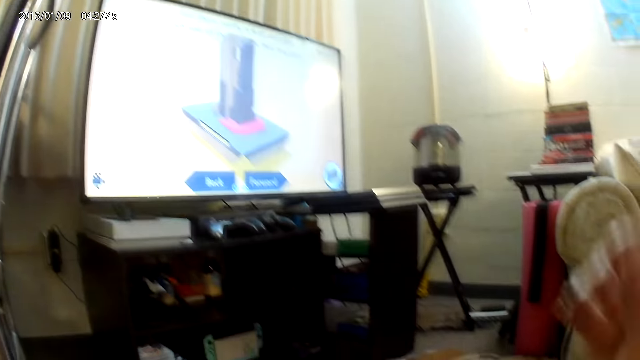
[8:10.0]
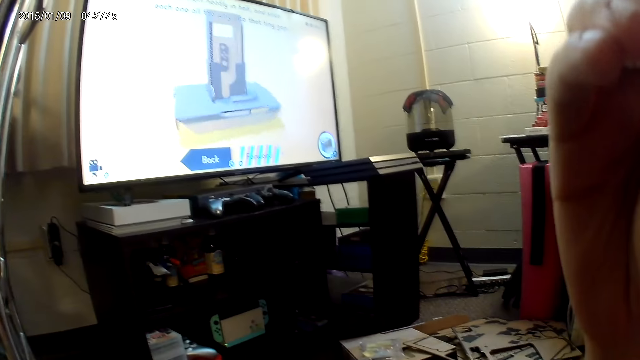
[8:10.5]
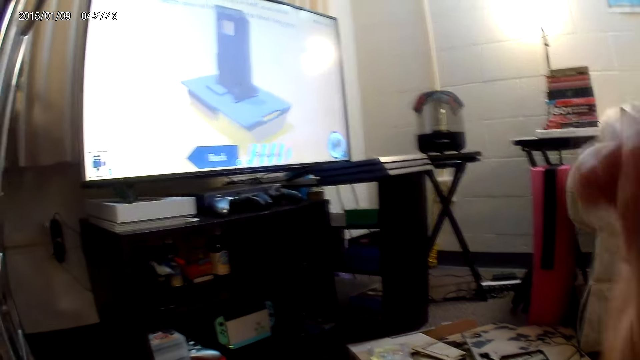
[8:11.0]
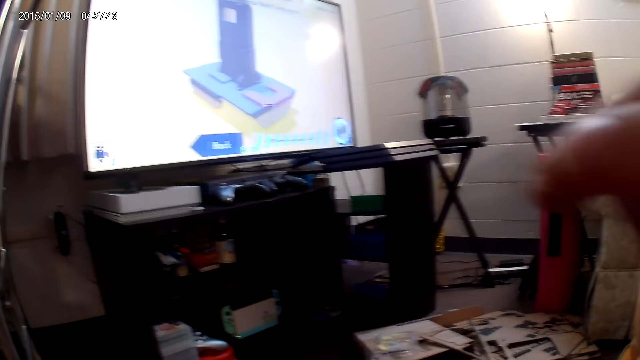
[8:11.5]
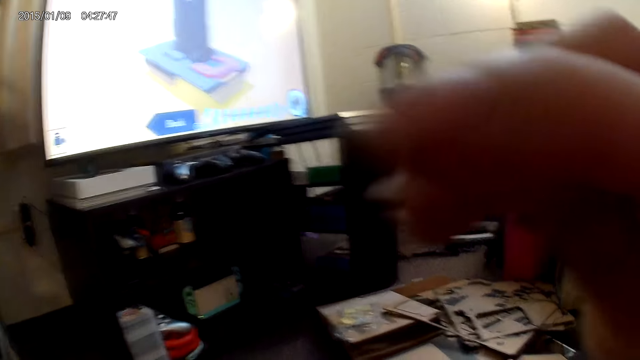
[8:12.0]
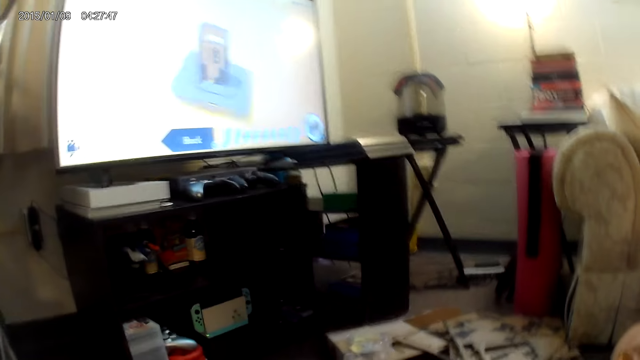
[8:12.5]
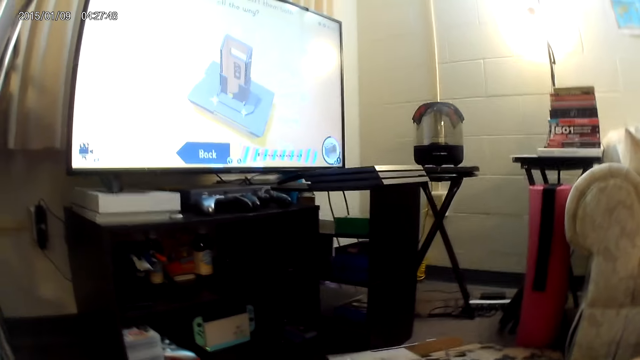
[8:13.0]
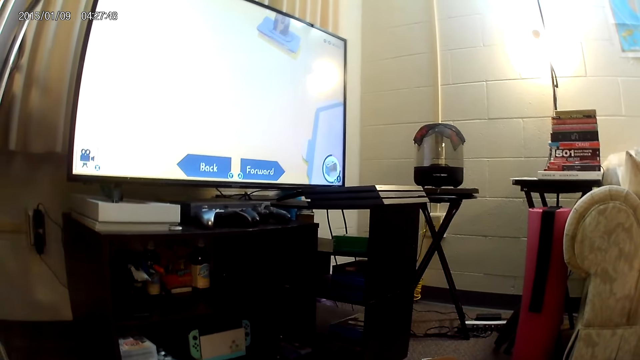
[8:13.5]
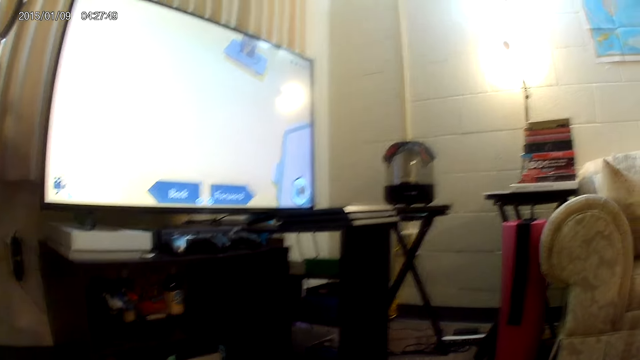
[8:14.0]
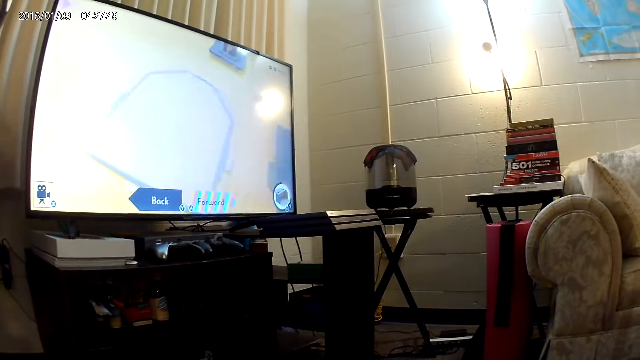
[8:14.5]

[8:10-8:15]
The camera wearer rubs her nose with her right hand.

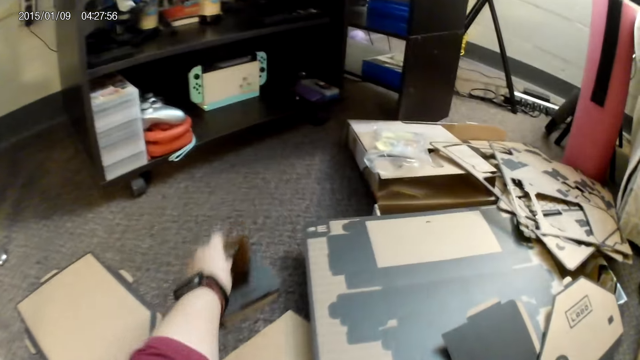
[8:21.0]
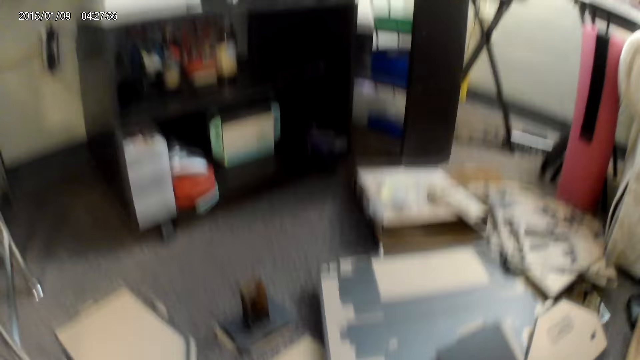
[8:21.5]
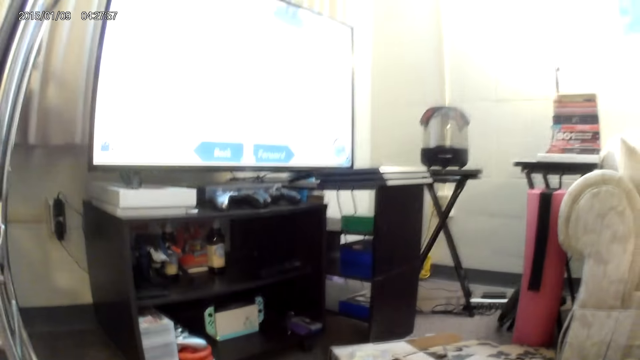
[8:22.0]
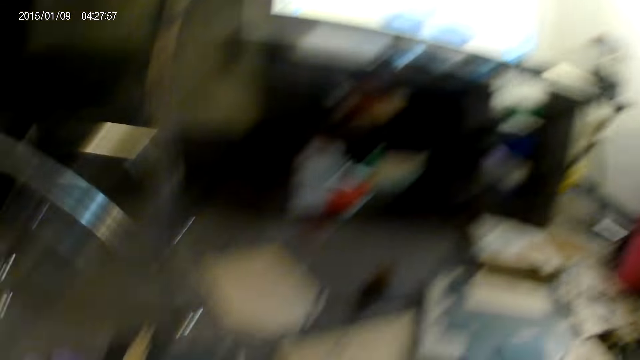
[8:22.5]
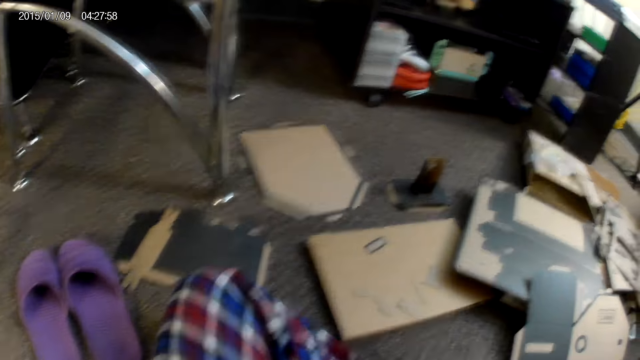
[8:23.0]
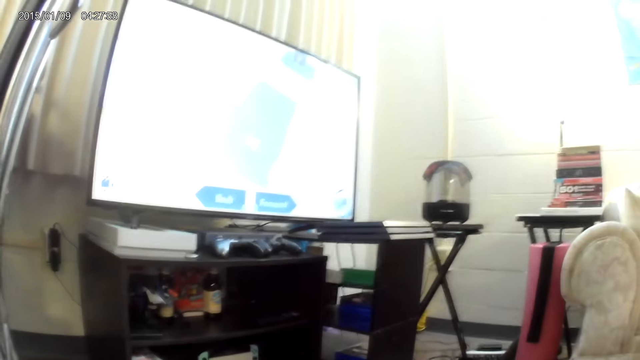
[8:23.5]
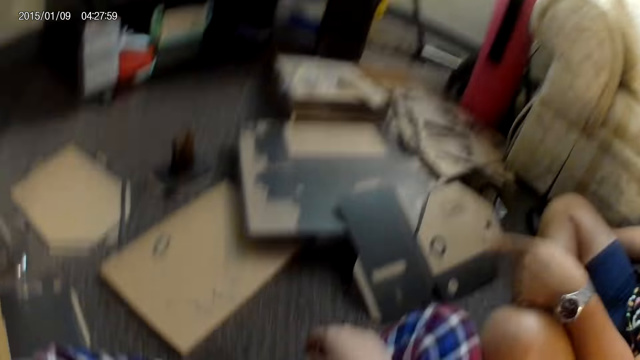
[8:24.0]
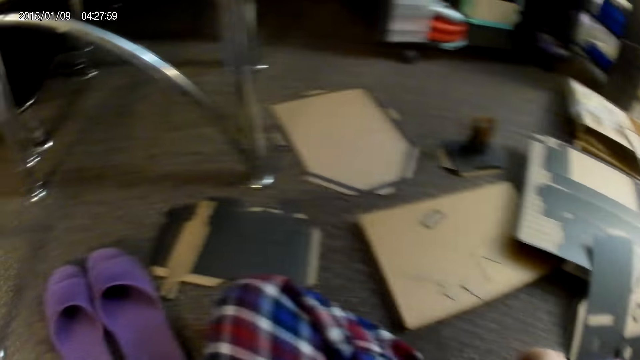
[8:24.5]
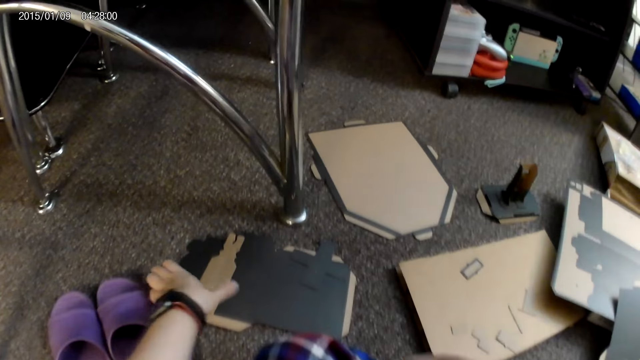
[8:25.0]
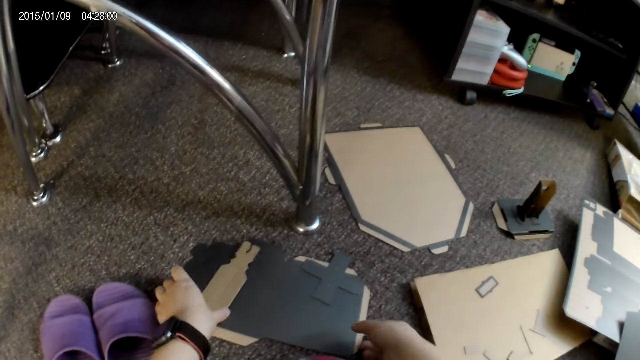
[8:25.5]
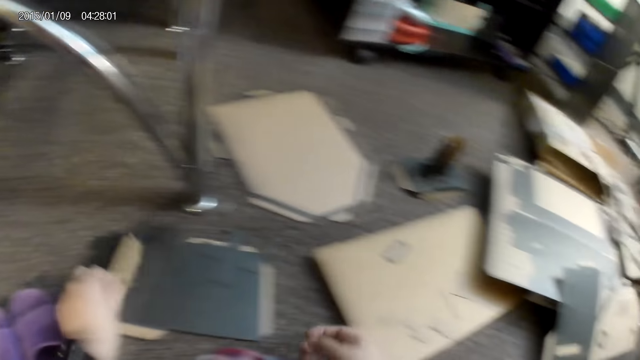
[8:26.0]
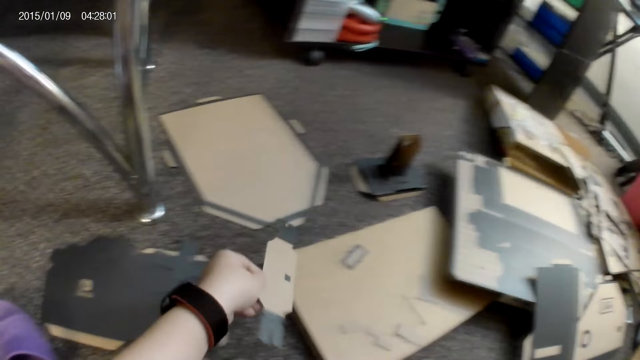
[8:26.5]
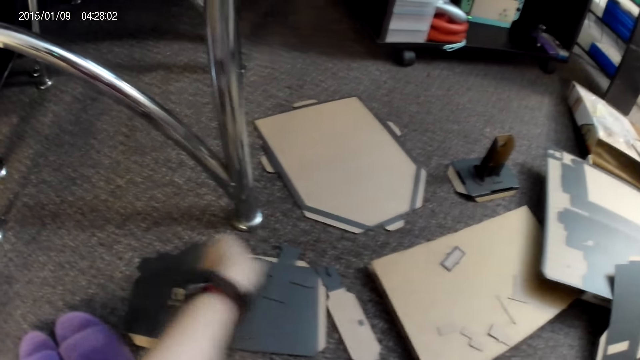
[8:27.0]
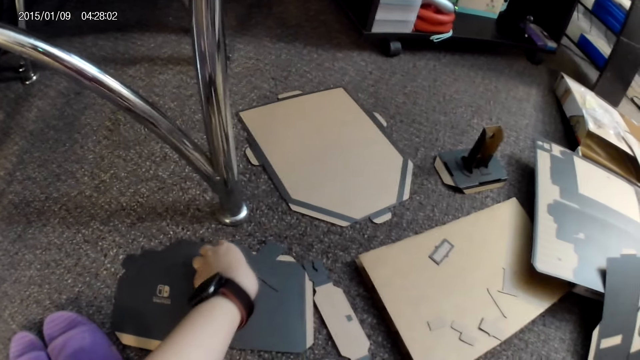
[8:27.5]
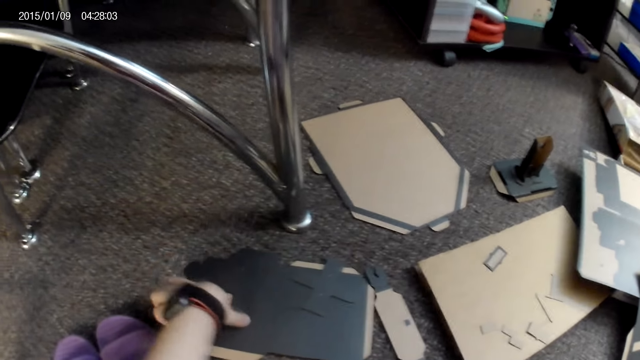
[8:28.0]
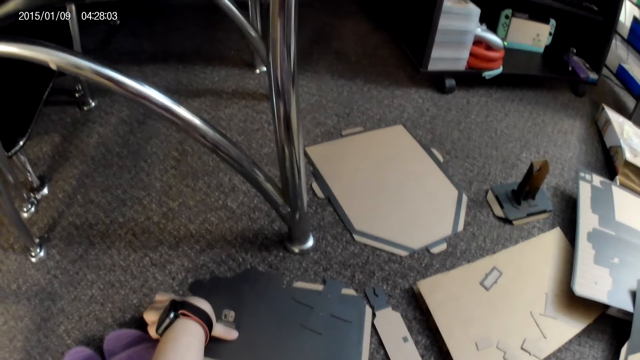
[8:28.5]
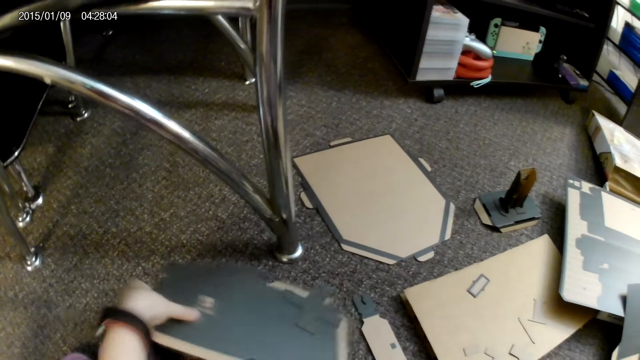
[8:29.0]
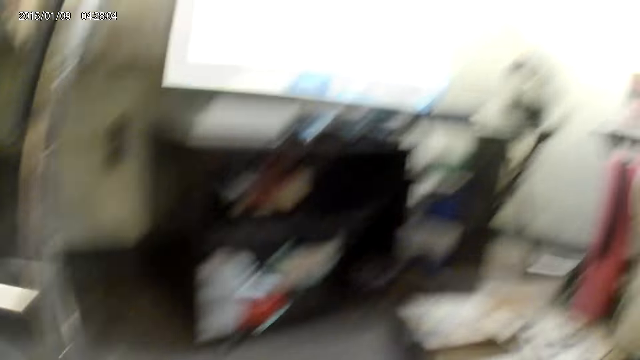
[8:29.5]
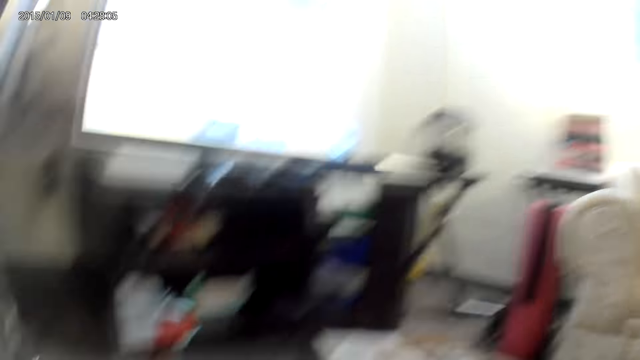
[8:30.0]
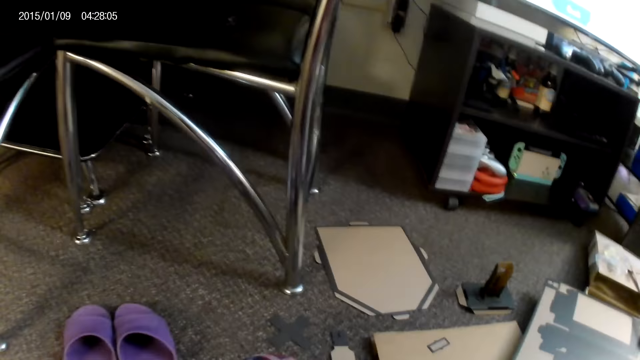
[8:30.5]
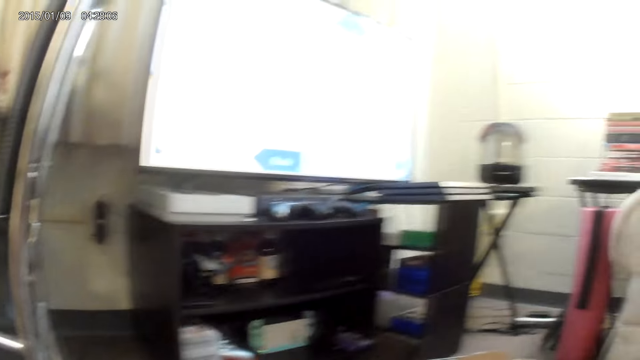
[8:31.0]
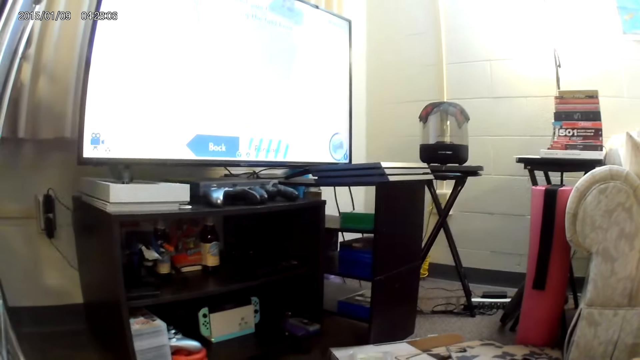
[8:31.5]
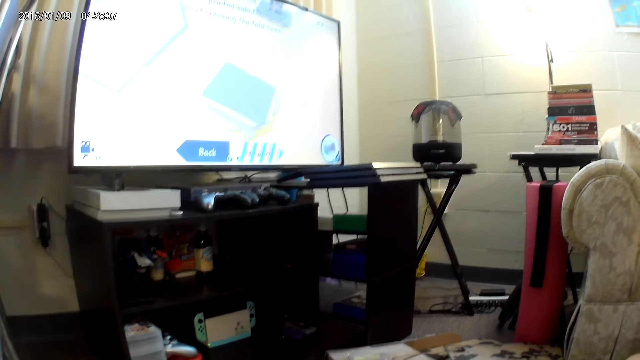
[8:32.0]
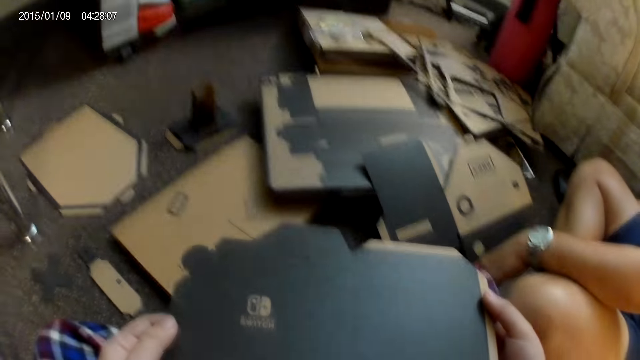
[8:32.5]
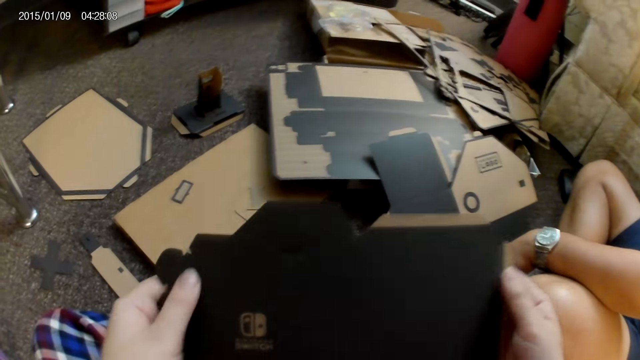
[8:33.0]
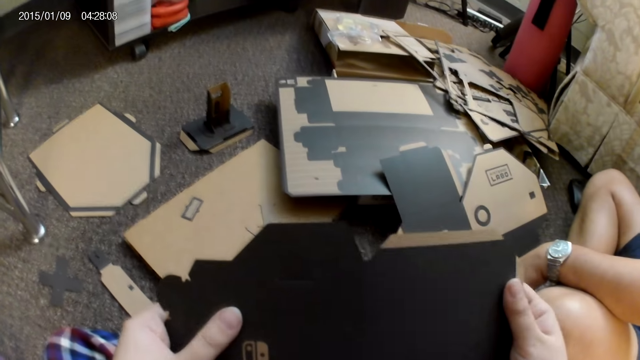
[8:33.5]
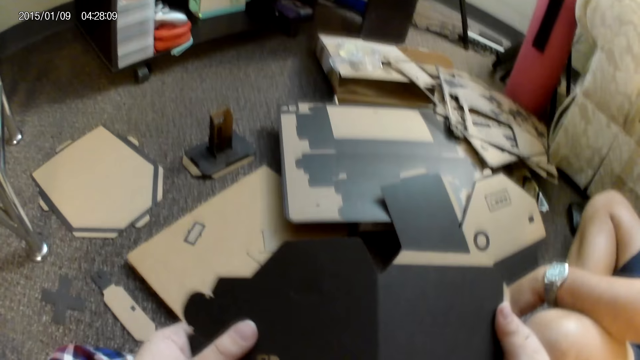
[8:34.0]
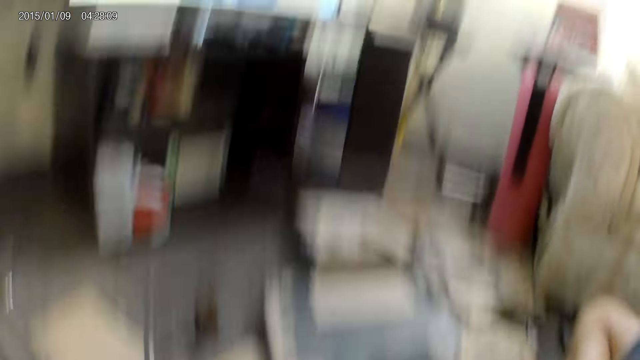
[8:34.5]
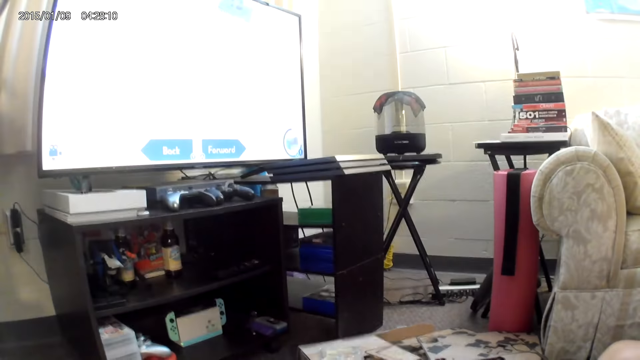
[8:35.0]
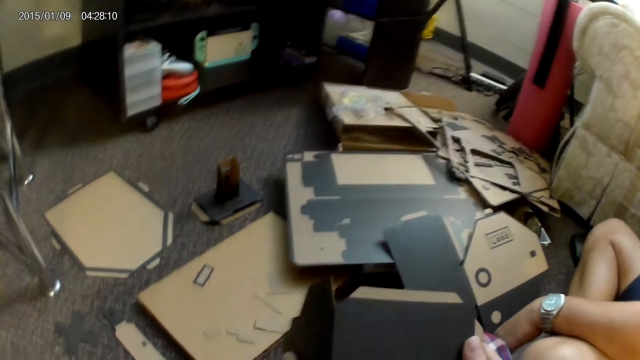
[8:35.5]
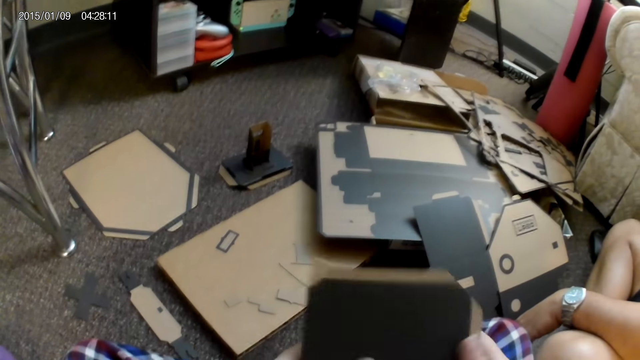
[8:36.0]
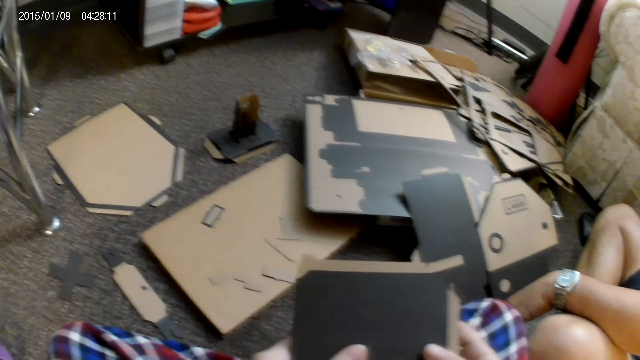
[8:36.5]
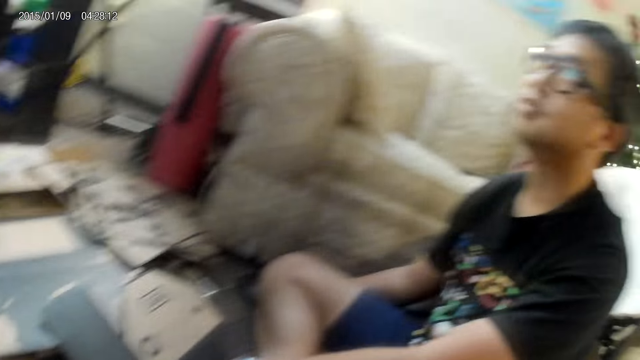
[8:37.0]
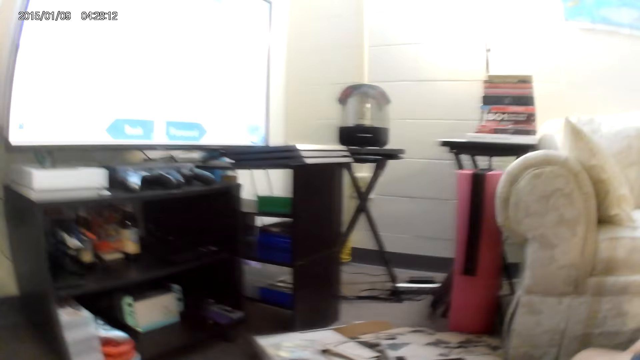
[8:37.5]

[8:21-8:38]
The camera wearer puts a cardbox on the floor. She picks up a cardboard piece from the floor with her left hand. She places the cardboard piece on the floor with her left hand. She touches a cardboard piece on the floor with her left hand. She picks up a cardboard piece from the floor with her left hand. She holds the cardboard piece with both hands and bends the cardboard piece with both hands.
